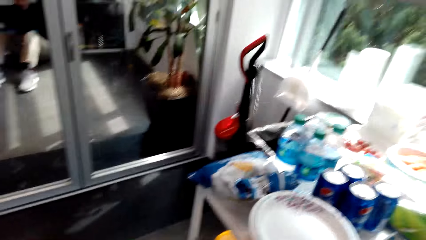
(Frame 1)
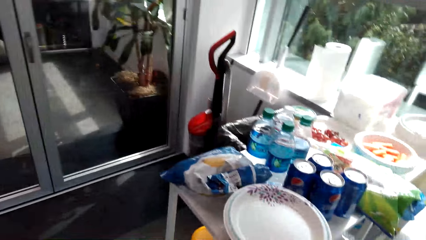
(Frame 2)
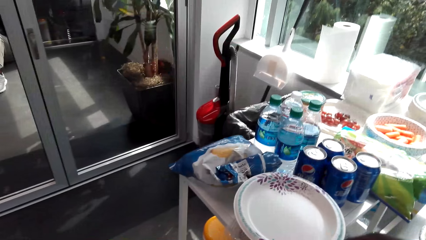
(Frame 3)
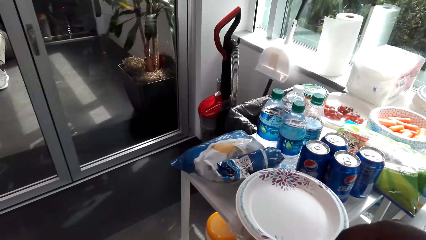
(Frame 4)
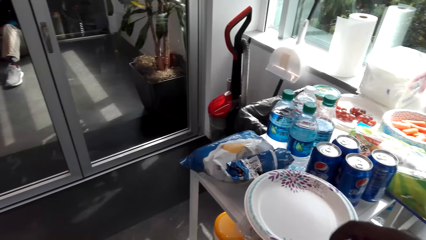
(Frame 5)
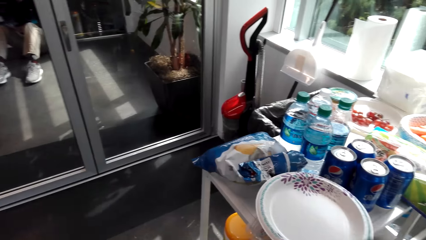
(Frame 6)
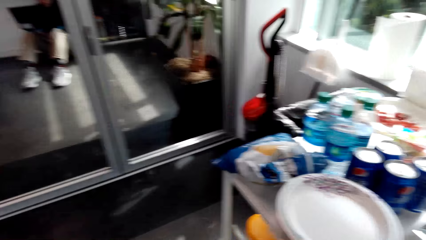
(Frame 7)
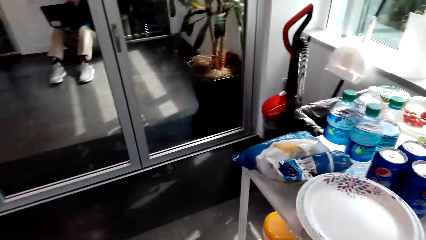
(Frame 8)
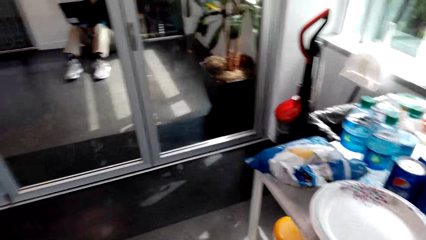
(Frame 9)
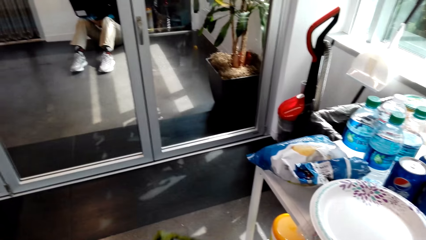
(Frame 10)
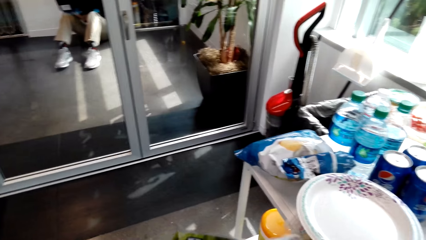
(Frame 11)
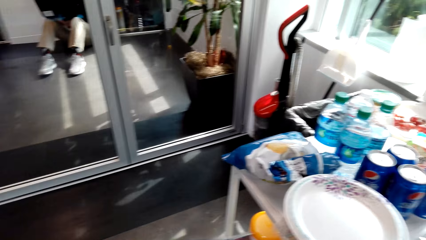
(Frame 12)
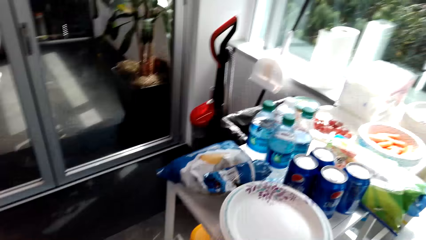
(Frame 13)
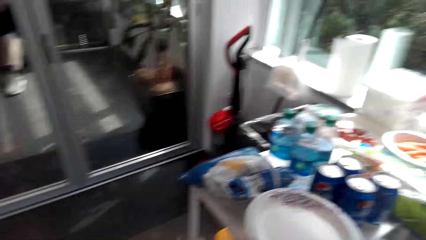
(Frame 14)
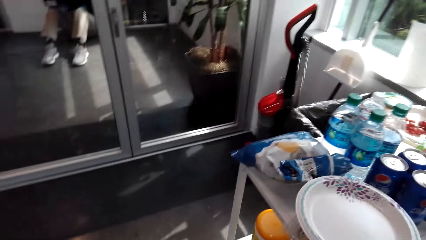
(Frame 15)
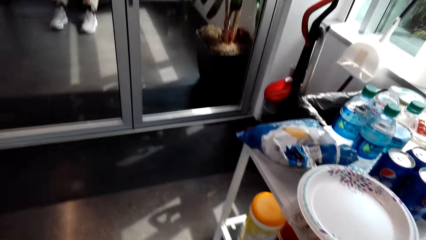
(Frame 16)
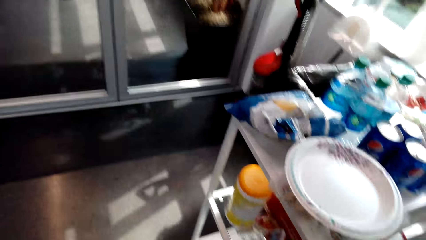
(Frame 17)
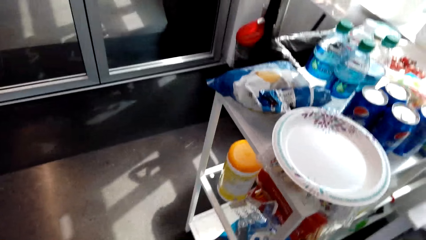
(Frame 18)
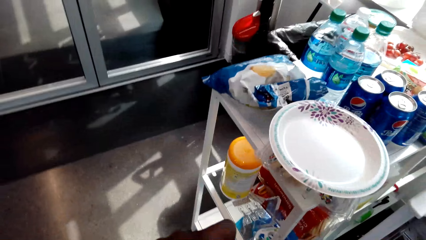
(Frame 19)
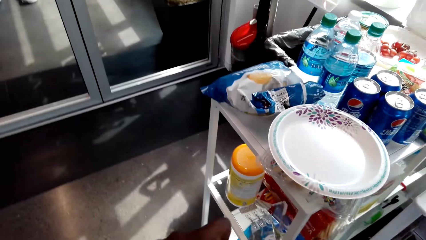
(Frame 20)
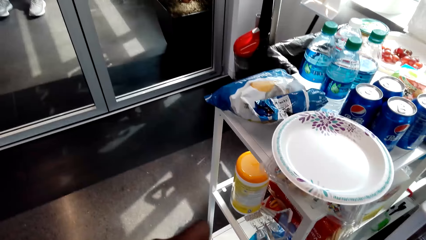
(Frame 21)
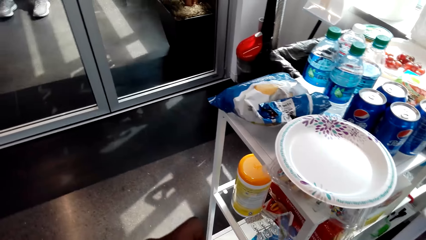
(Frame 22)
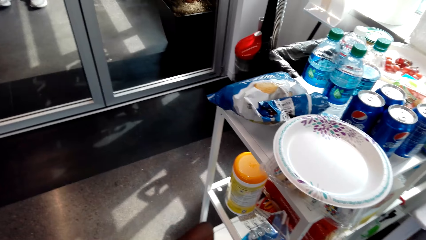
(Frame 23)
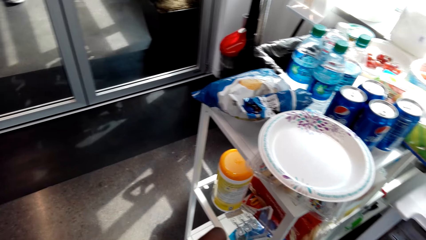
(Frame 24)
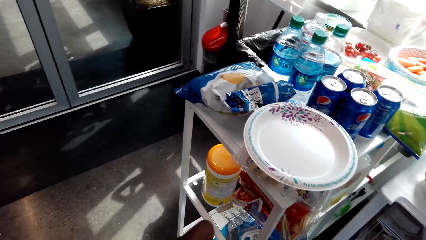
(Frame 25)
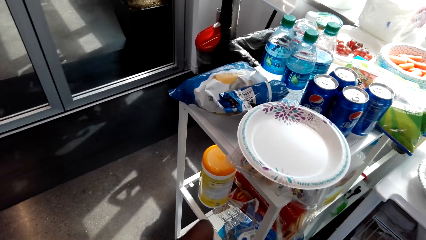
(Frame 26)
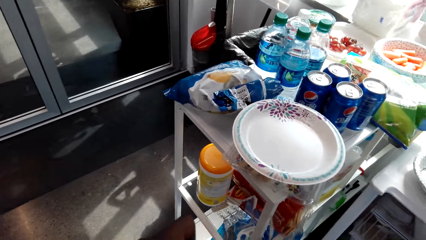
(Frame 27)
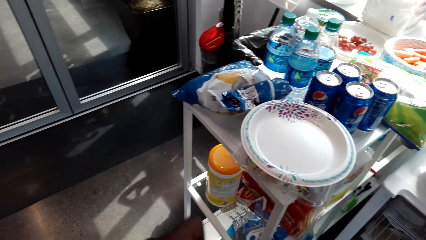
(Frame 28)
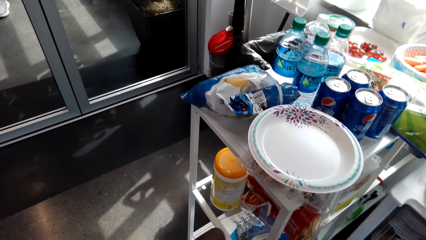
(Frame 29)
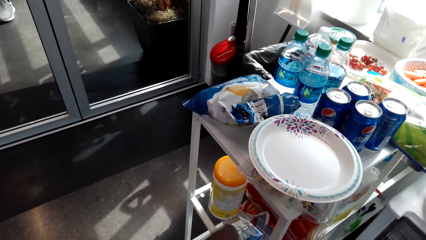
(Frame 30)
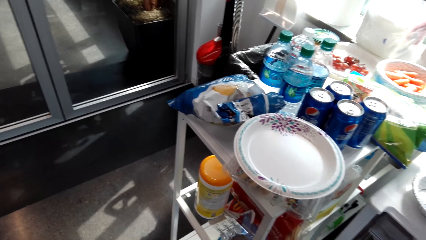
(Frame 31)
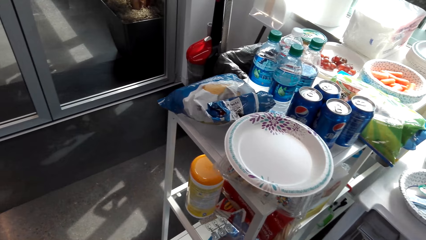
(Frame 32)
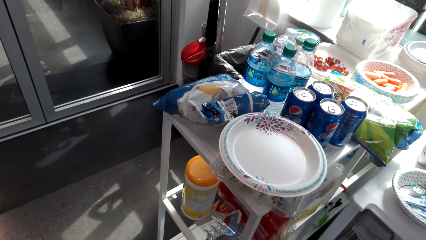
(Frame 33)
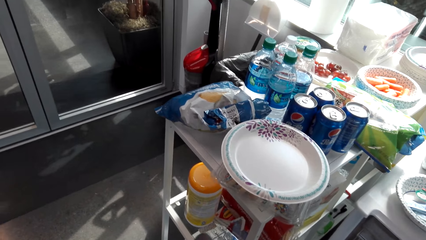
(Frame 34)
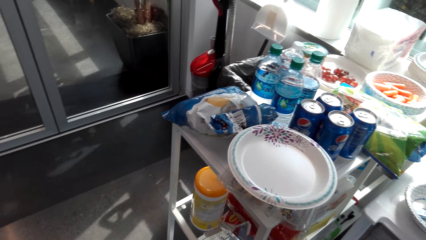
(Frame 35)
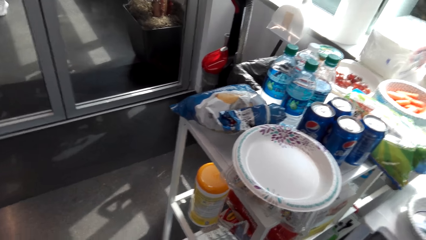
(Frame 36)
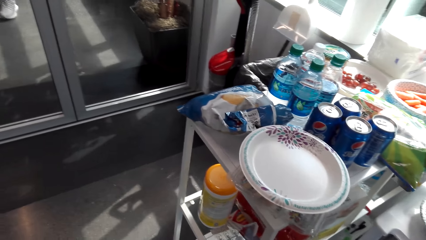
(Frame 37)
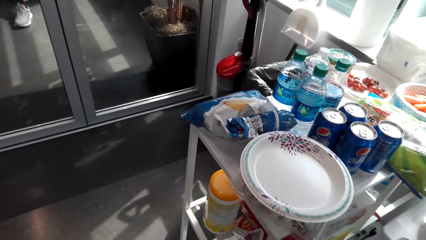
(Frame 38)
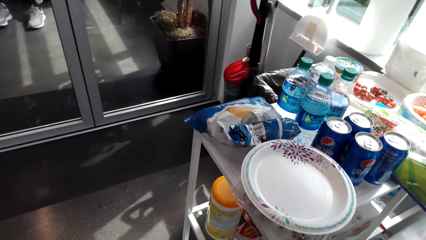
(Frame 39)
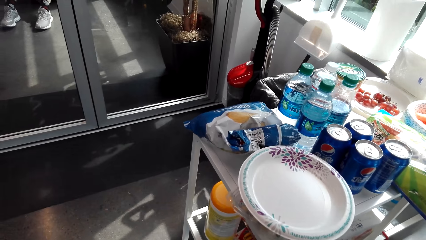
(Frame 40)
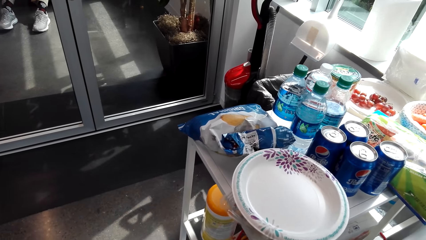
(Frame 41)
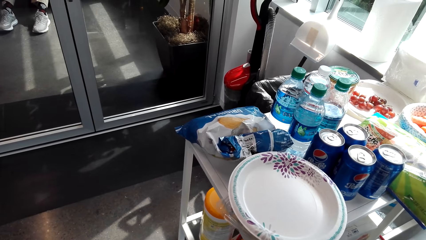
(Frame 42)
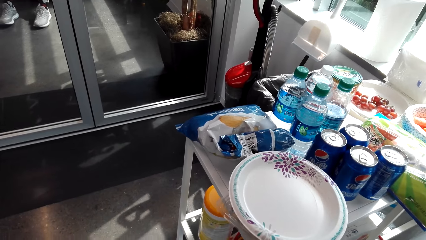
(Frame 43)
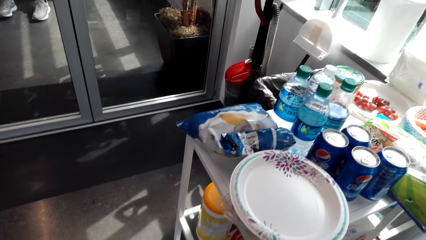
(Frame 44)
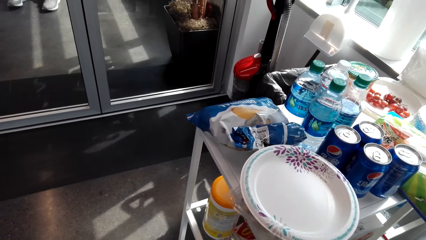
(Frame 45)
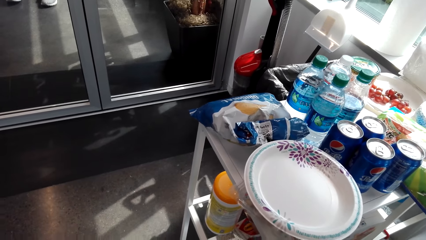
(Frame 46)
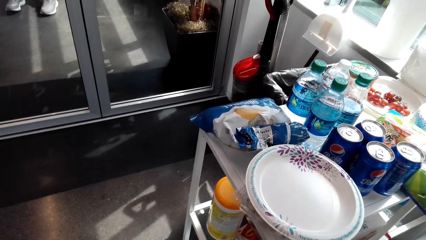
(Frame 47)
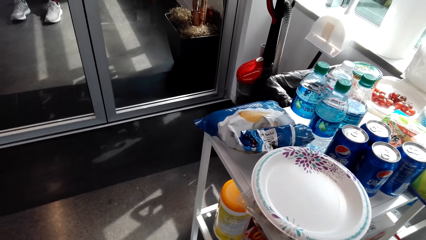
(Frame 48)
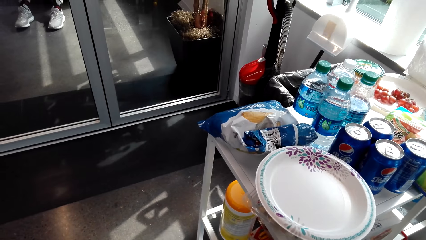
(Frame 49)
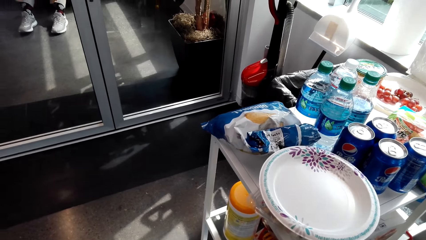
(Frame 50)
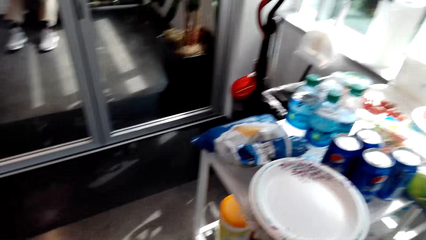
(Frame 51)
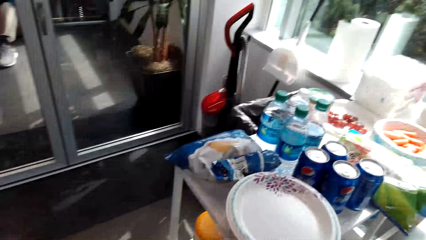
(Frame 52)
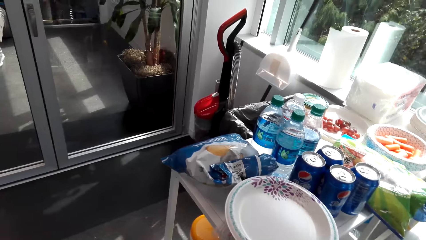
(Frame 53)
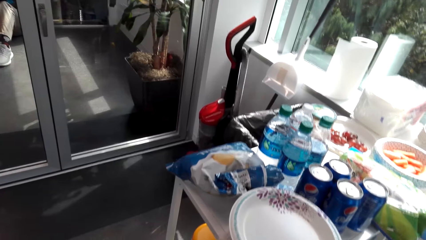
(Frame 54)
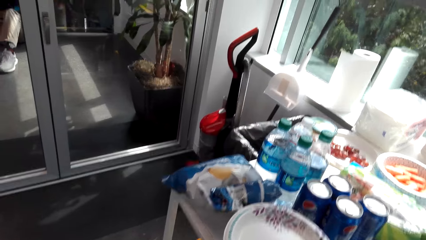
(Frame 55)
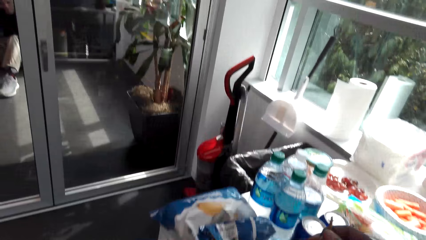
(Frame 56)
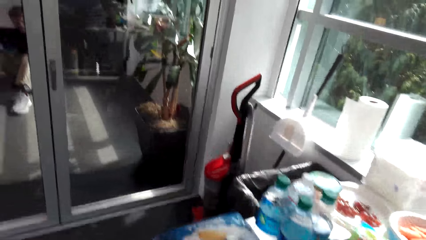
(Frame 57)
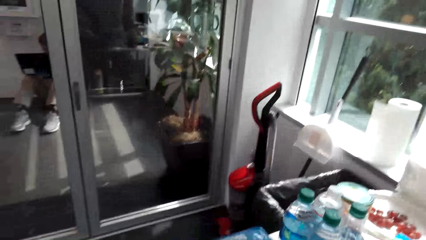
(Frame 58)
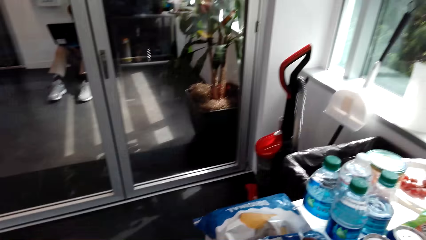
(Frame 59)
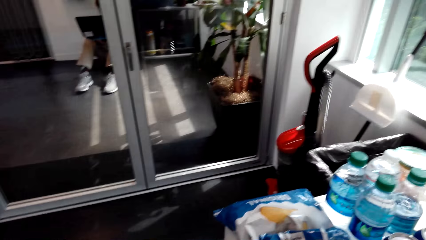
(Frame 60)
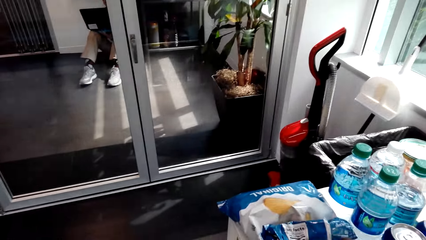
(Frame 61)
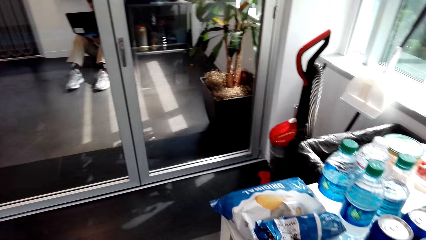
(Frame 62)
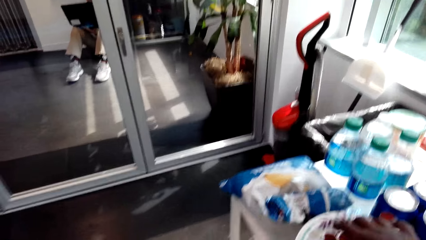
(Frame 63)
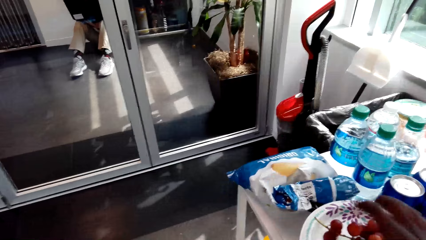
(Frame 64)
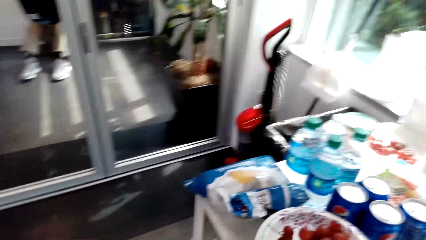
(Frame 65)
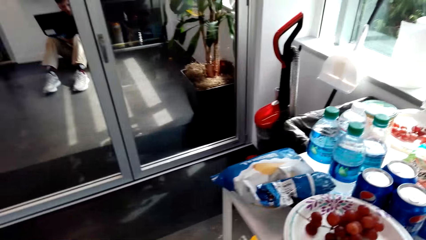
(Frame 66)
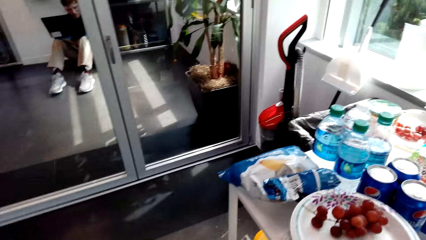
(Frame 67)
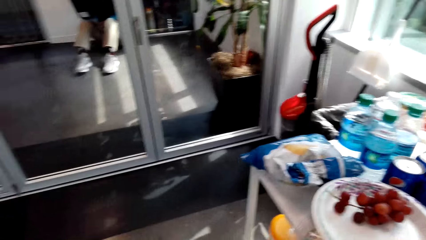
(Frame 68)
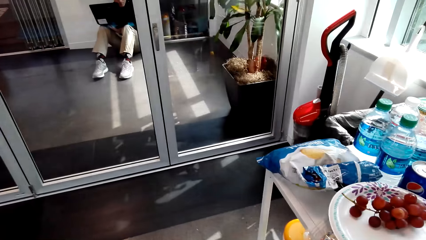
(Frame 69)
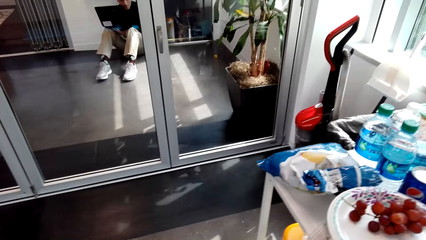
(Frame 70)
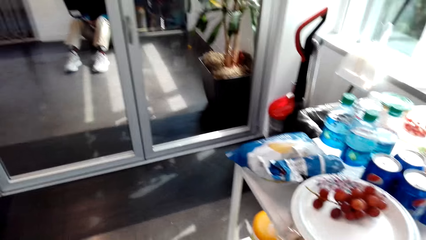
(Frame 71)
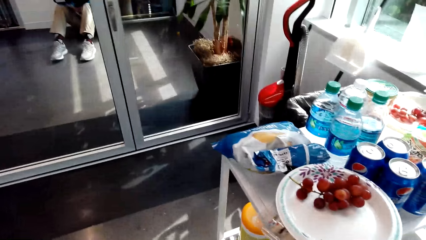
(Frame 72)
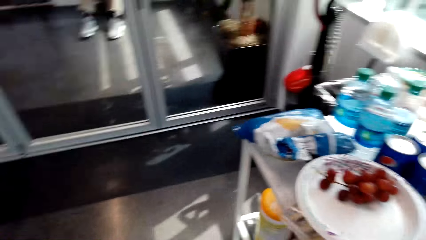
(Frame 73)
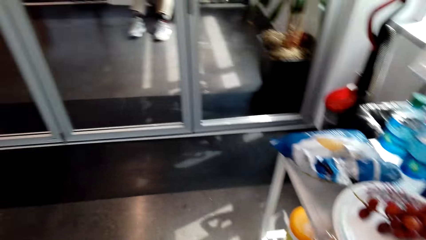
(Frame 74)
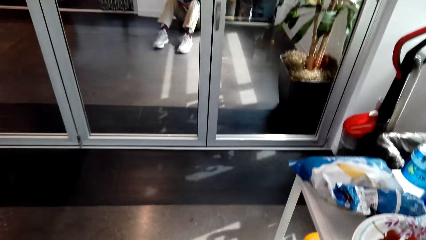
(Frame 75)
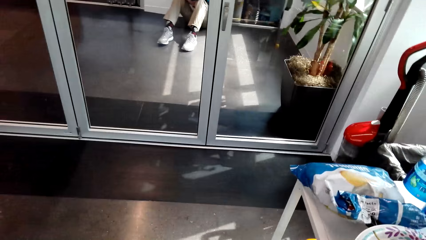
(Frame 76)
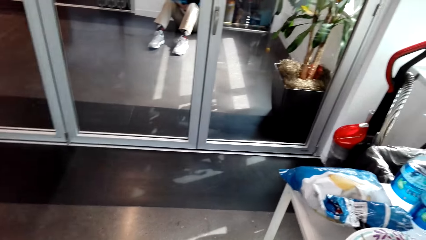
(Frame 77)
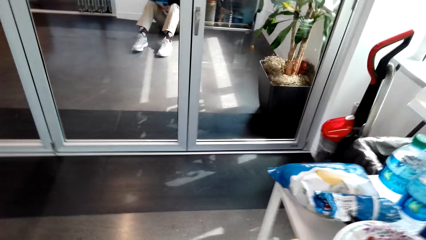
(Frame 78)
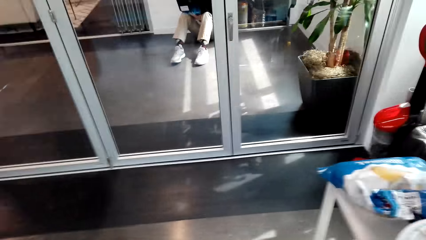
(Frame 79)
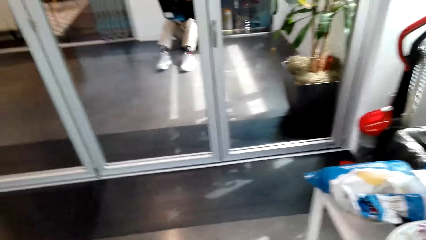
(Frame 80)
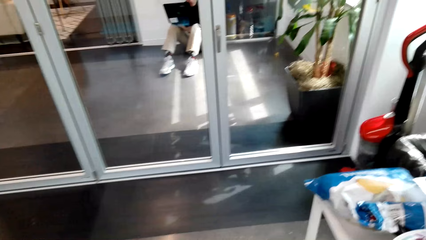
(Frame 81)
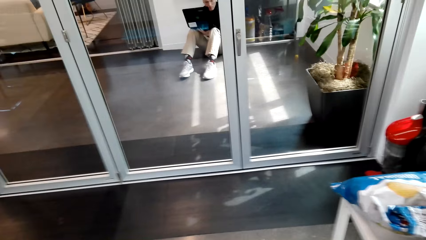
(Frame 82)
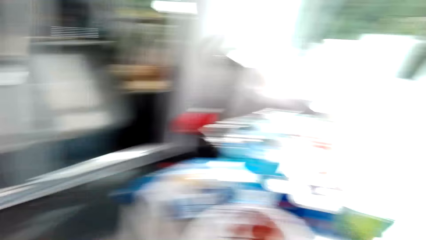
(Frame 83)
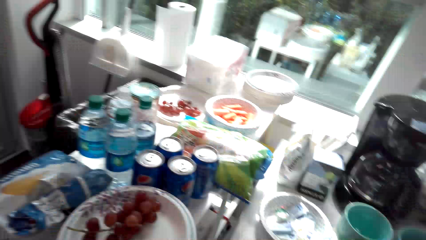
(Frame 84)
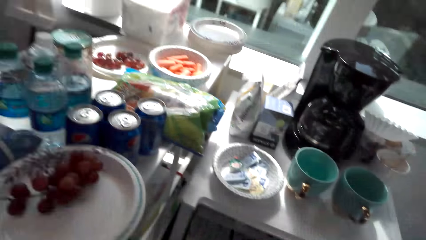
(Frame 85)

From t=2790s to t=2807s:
The camera wearer interacts with a man. They look around a room. They unpack a packet of snacks. They look around the room. They interact with the man. They look around the room.
